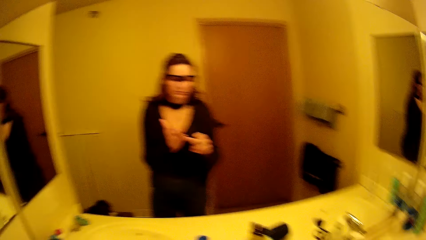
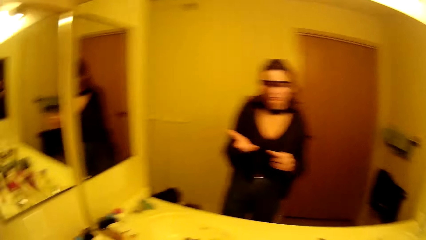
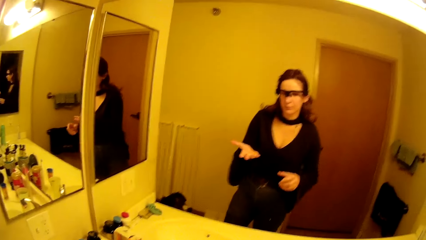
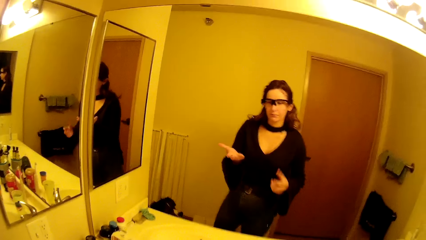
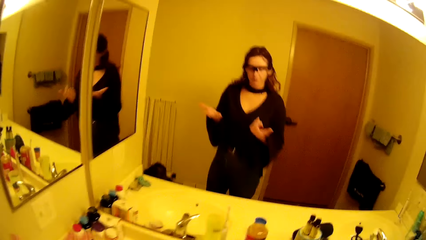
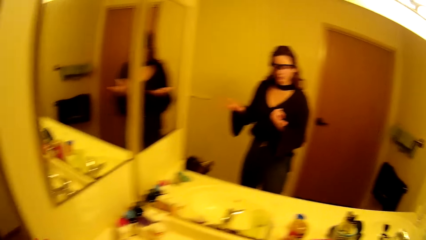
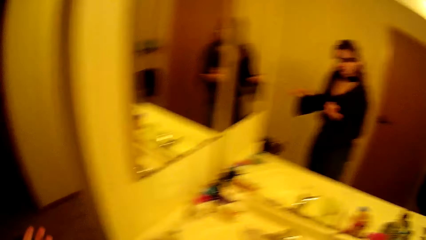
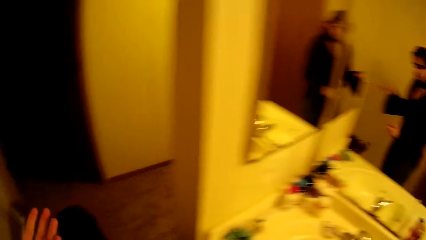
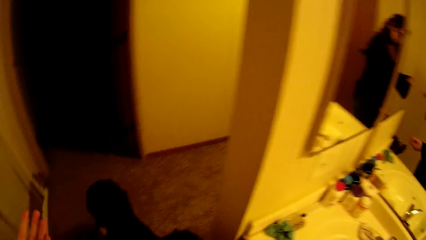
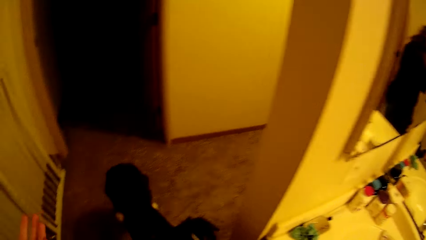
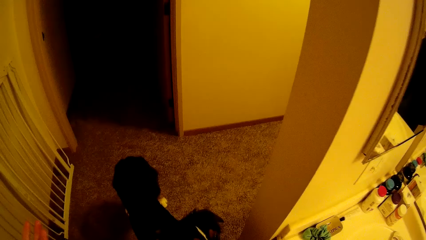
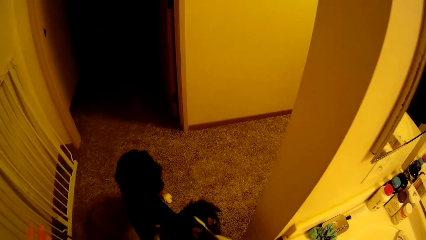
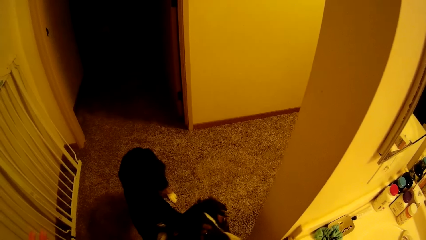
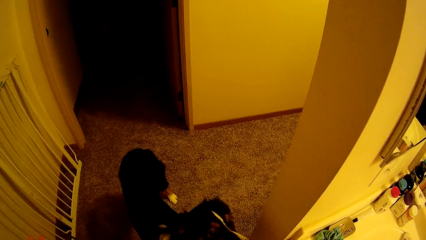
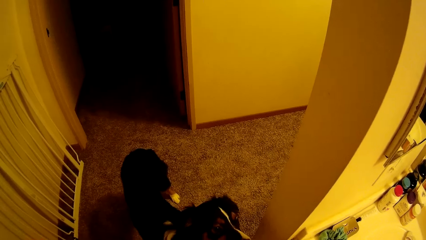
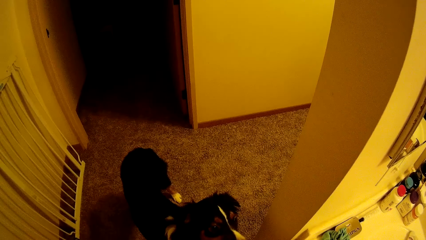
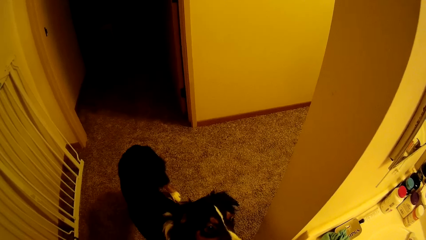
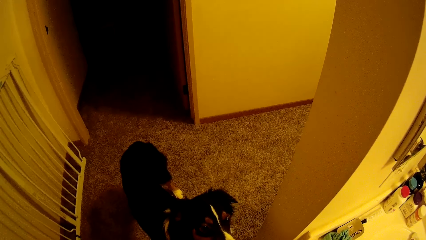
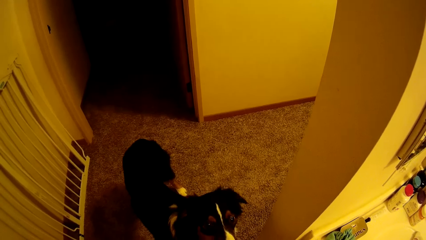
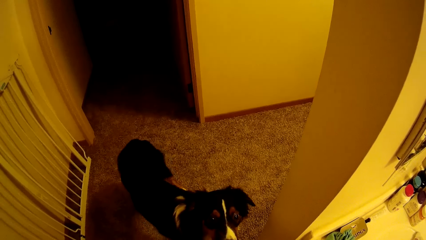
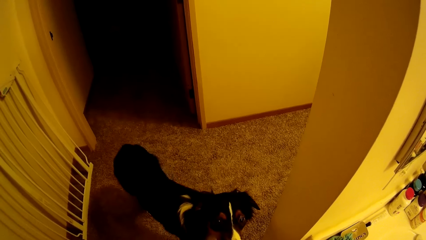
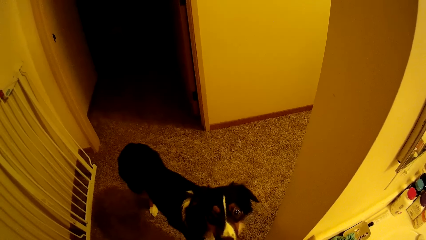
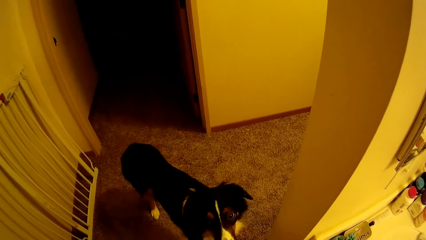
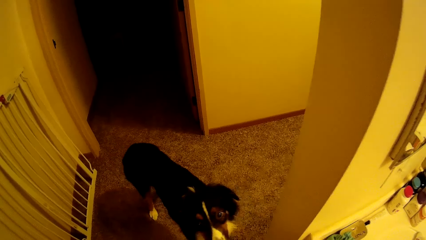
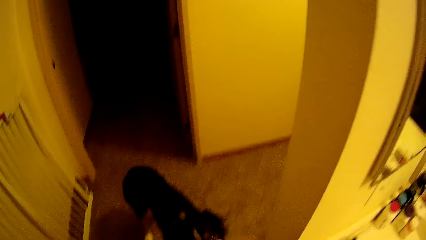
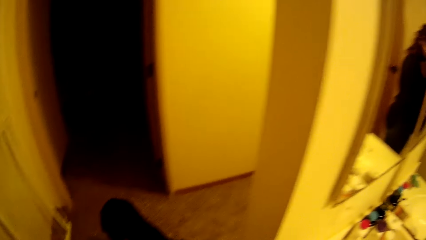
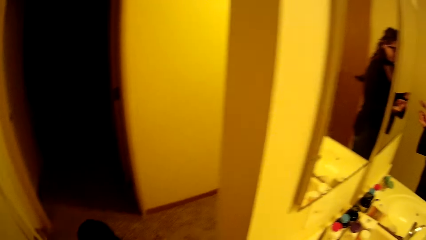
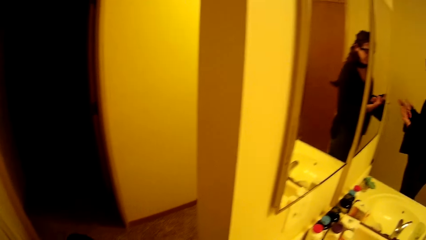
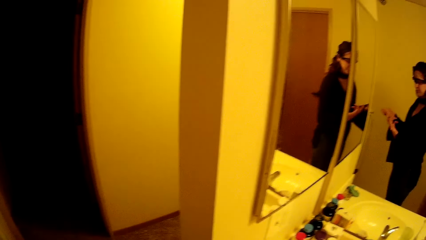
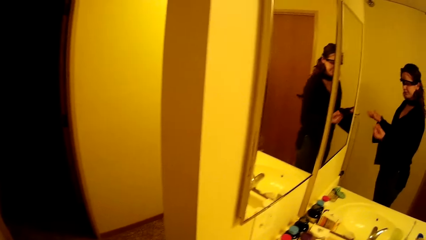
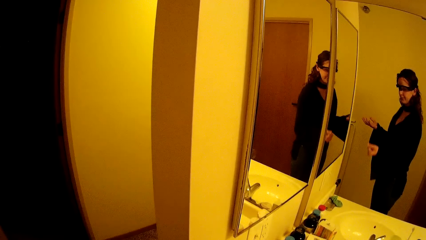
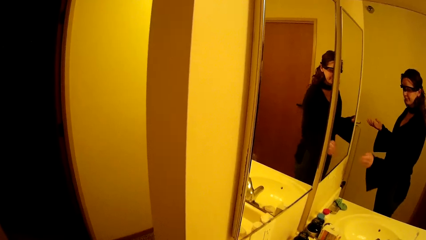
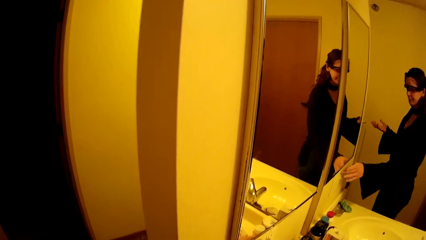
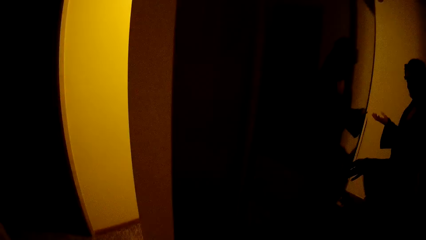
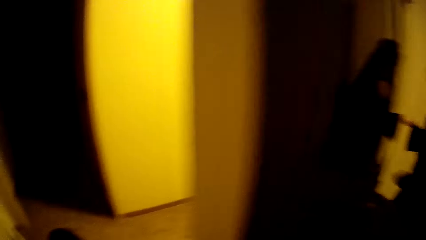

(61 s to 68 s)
The camera wearer walks around. She gives the chocolate spread to a dog with her right hand. She turns off the bathroom light with her right hand.

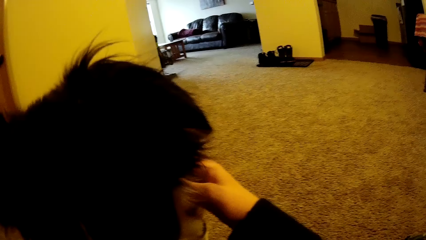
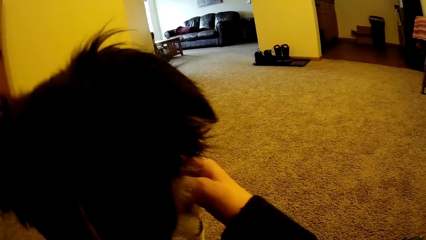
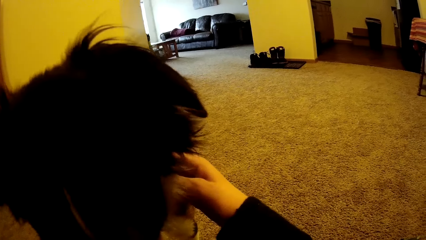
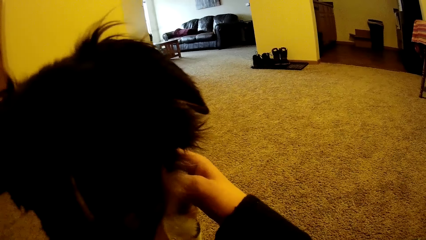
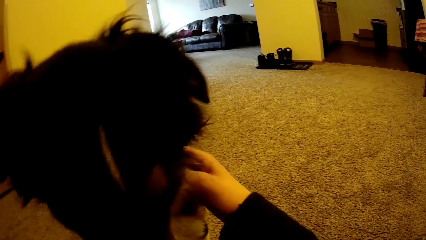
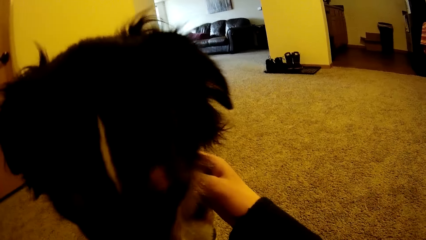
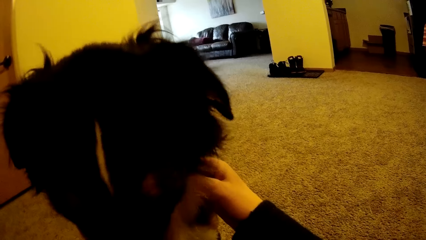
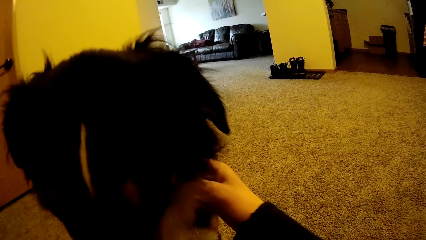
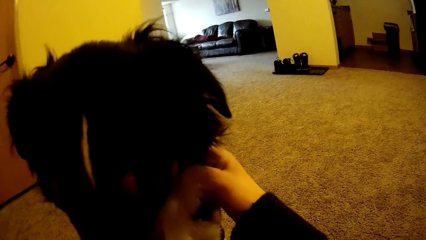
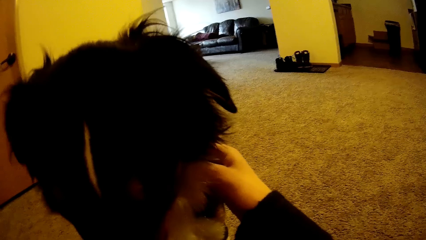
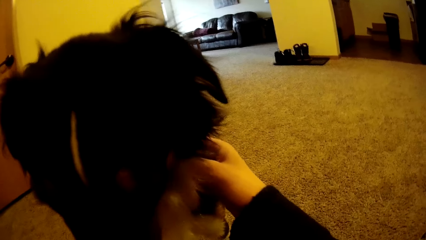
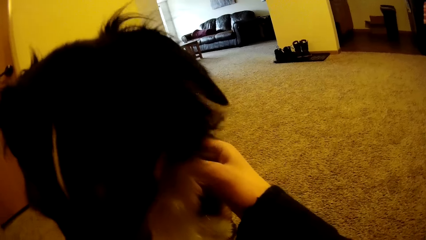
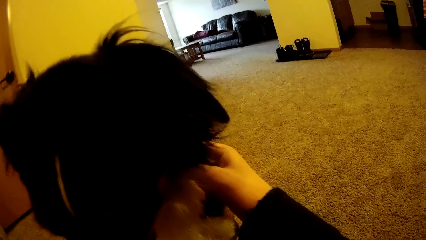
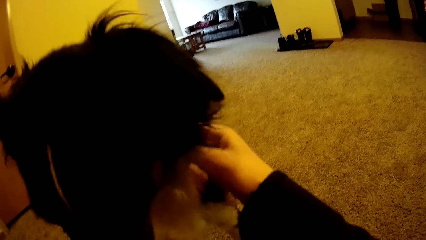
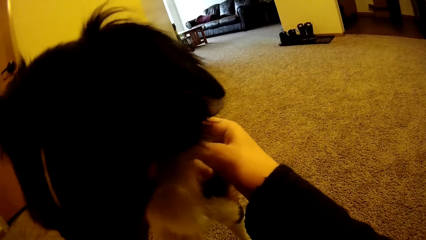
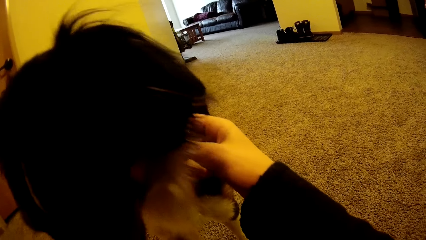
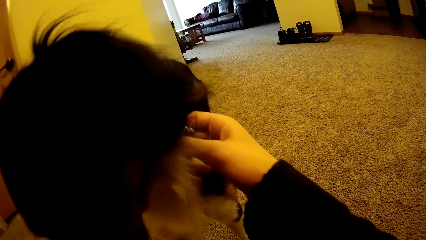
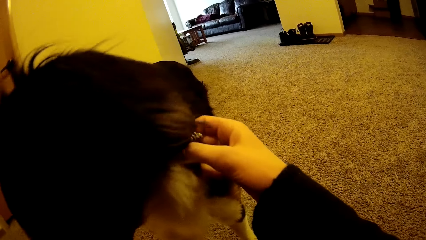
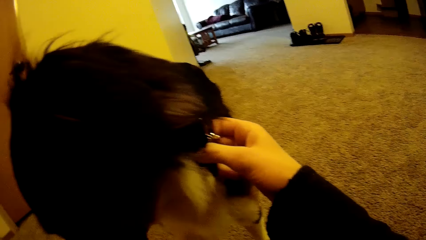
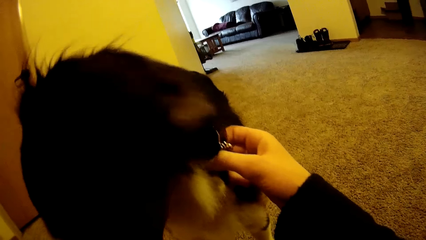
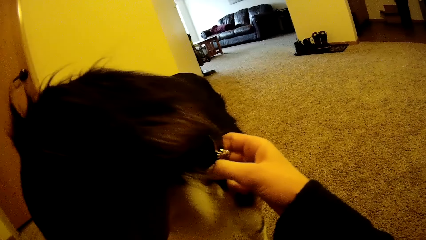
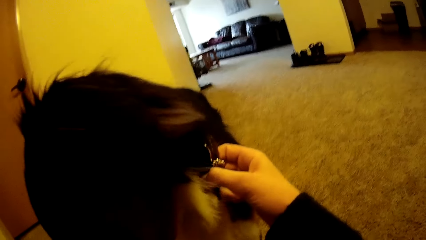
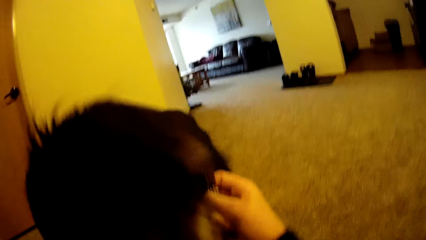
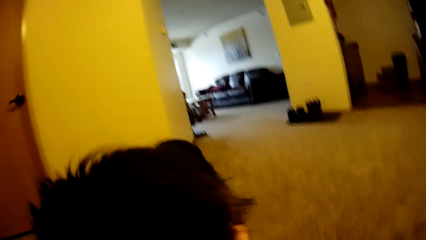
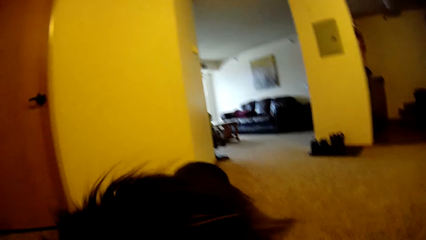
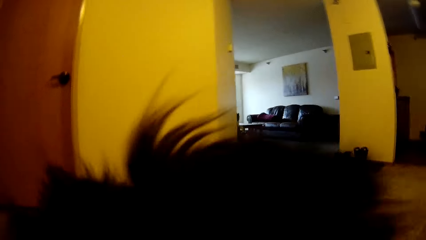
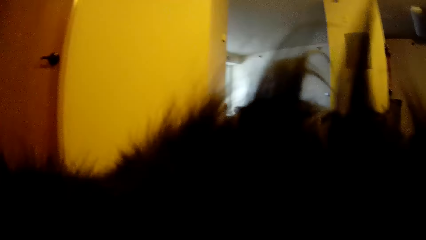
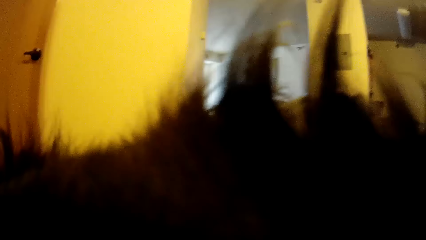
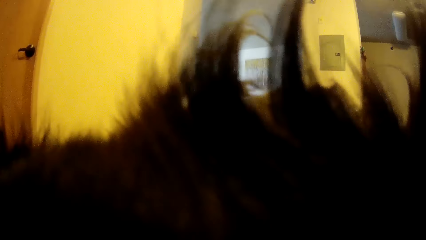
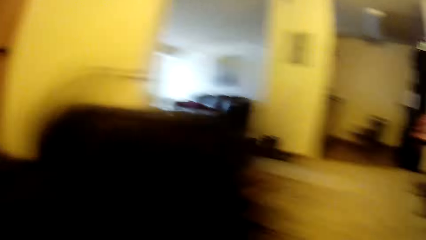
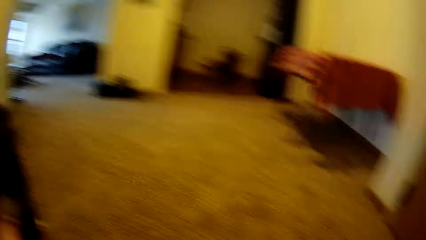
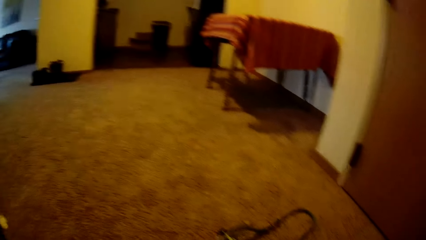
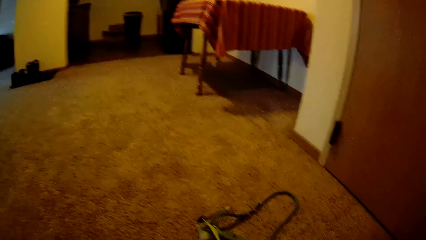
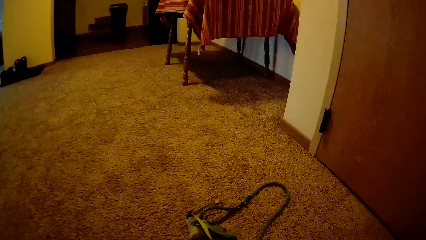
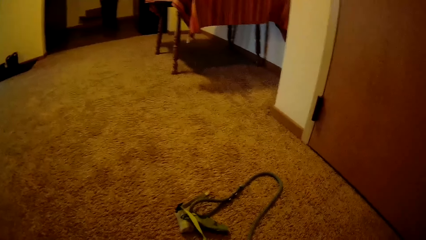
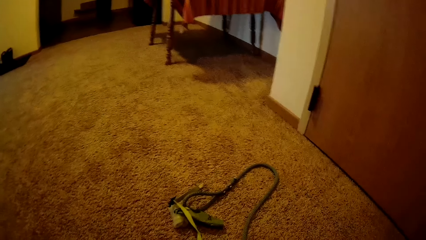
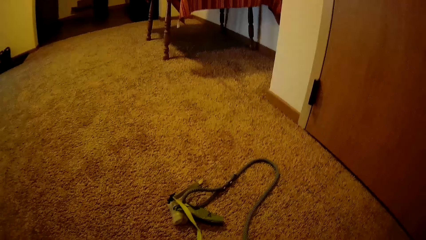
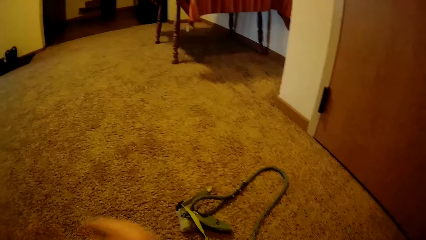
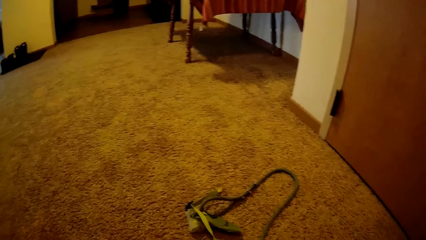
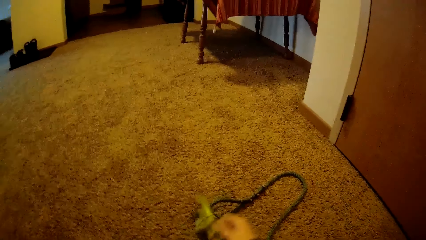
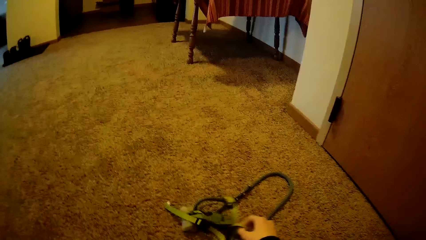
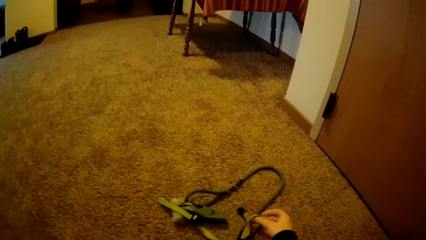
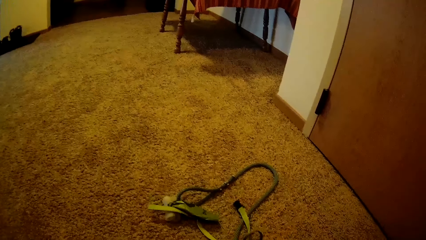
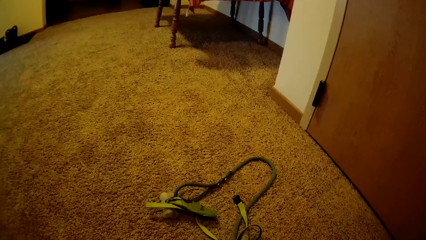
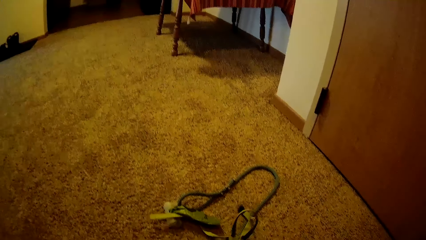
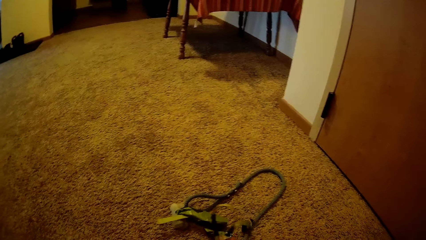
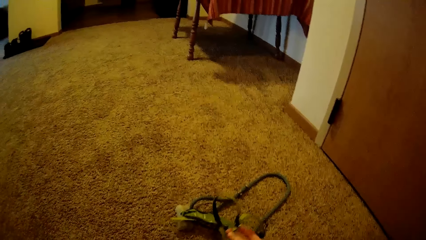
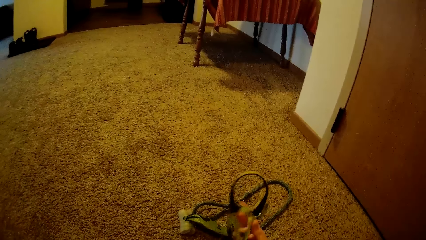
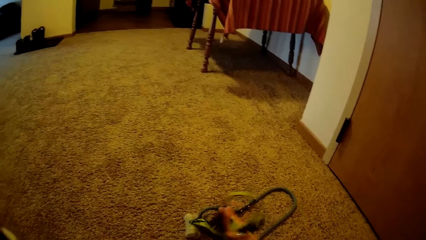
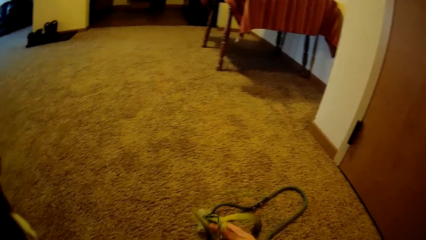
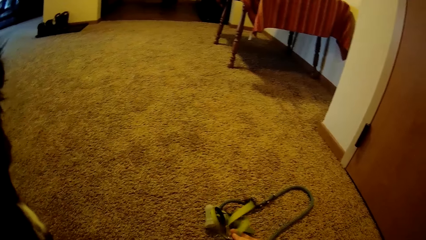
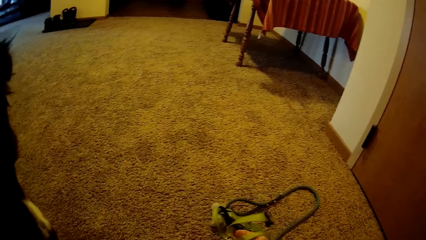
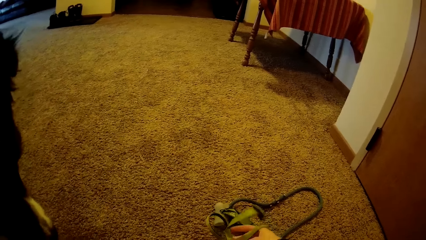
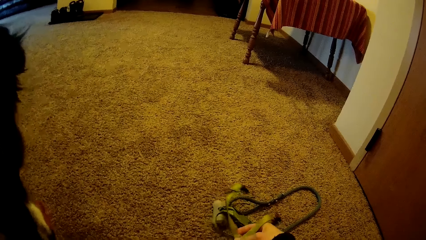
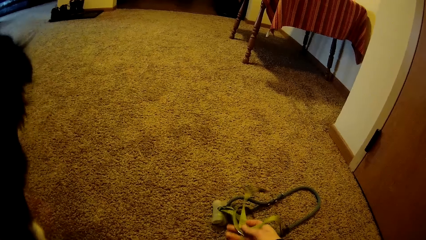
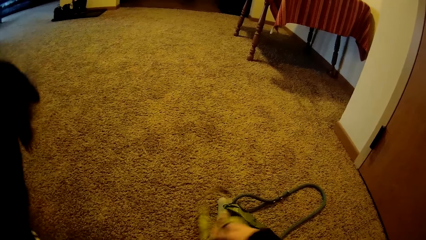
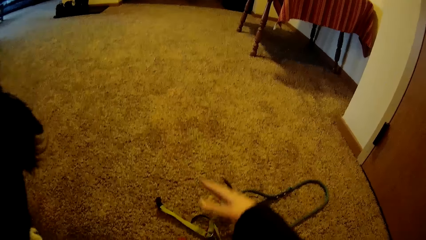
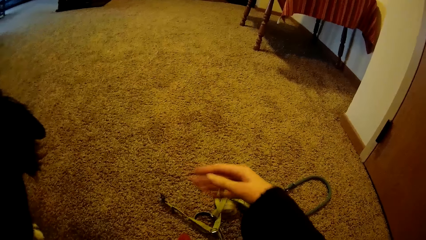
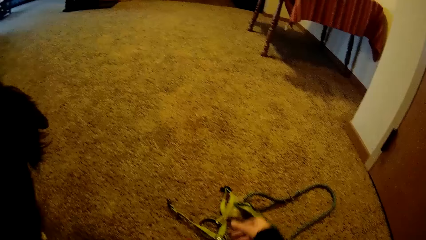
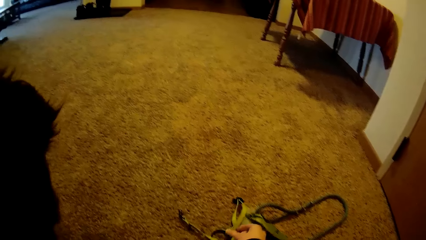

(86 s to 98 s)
The camera wearer stares at the dog. She looks around. She picks a dog muzzle or rope from the floor with her right hand.
